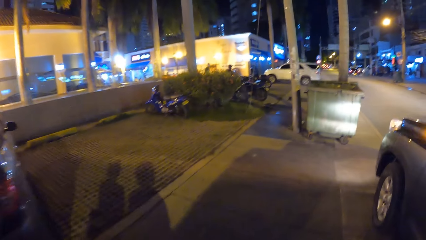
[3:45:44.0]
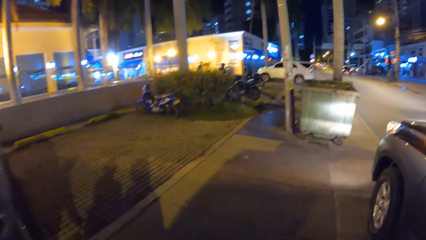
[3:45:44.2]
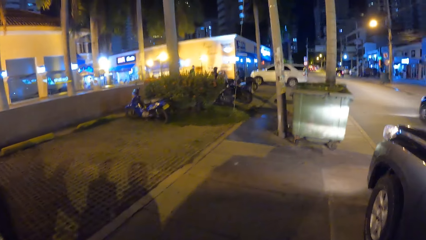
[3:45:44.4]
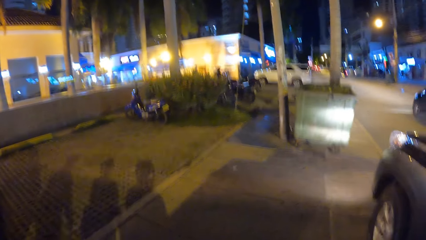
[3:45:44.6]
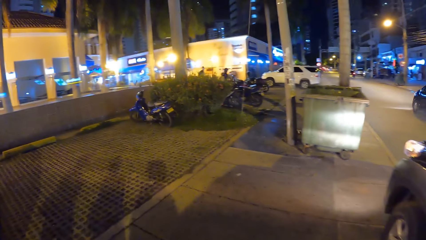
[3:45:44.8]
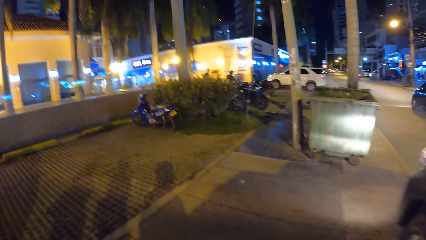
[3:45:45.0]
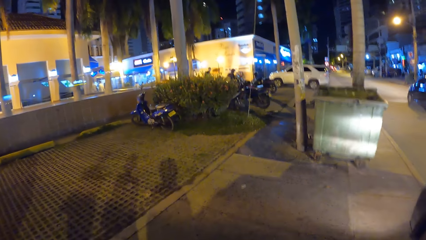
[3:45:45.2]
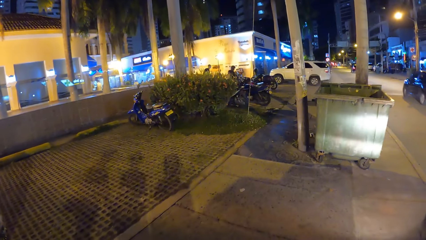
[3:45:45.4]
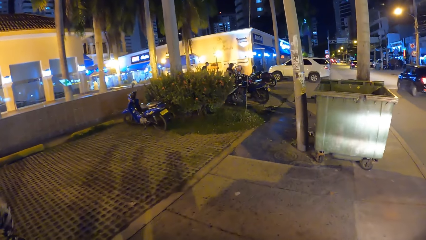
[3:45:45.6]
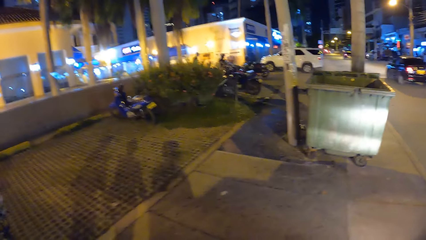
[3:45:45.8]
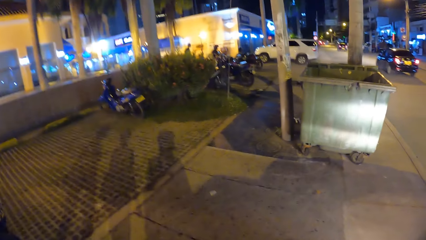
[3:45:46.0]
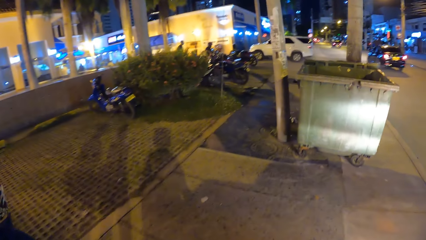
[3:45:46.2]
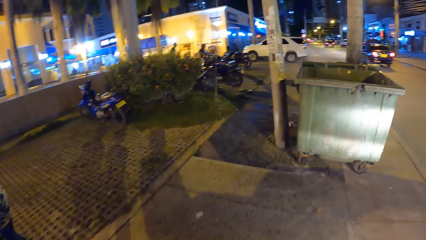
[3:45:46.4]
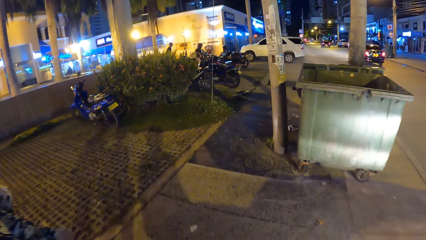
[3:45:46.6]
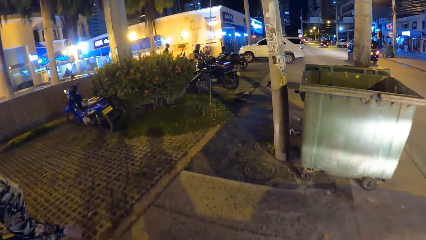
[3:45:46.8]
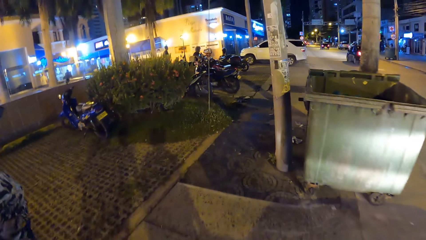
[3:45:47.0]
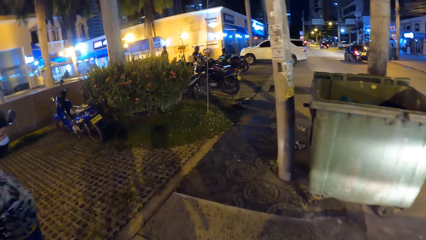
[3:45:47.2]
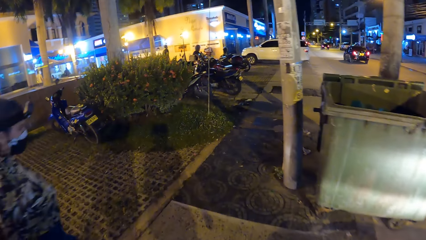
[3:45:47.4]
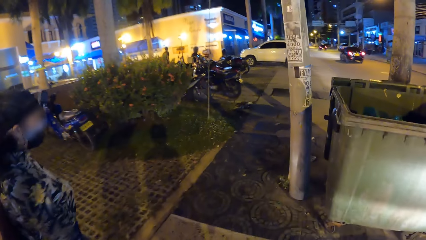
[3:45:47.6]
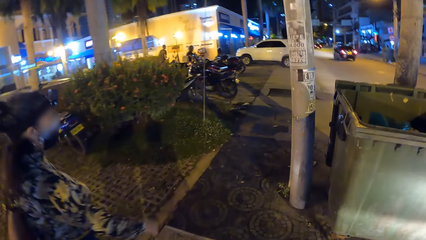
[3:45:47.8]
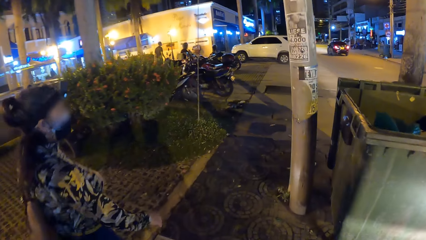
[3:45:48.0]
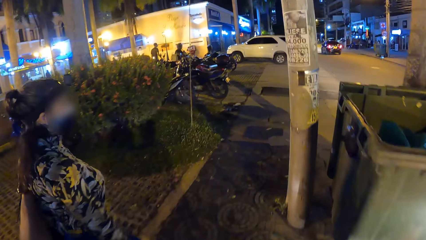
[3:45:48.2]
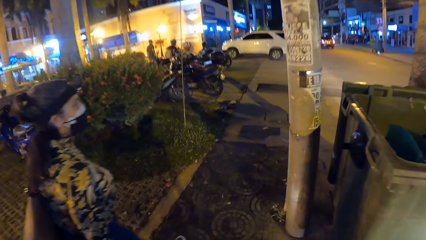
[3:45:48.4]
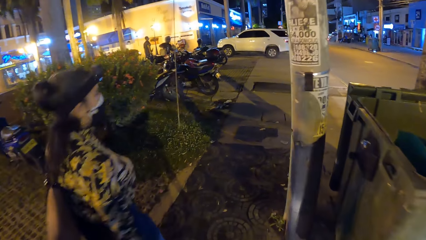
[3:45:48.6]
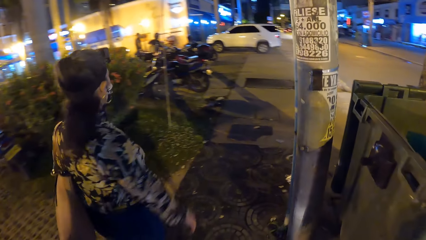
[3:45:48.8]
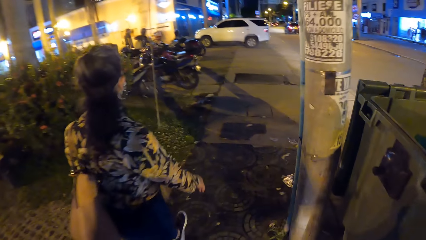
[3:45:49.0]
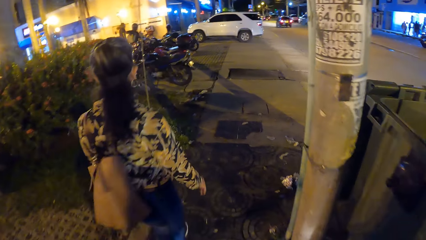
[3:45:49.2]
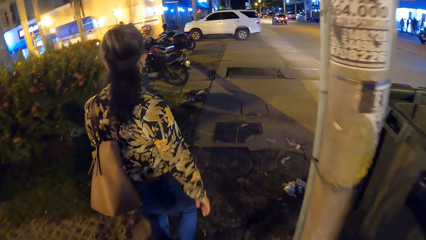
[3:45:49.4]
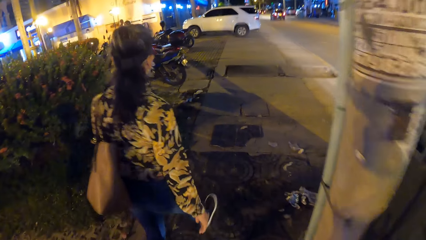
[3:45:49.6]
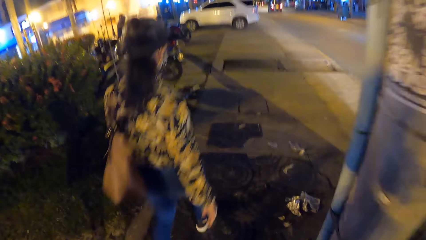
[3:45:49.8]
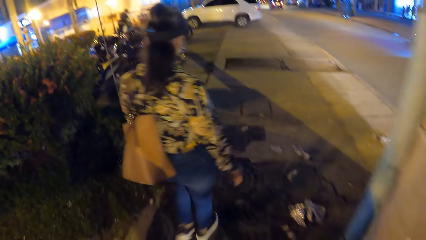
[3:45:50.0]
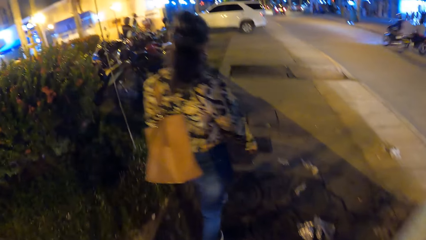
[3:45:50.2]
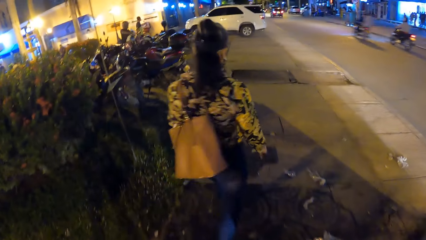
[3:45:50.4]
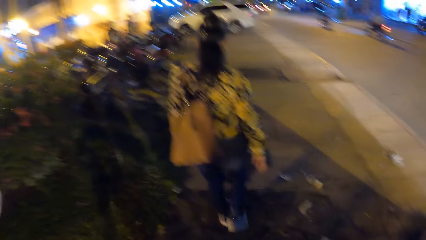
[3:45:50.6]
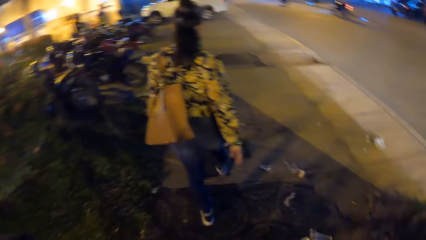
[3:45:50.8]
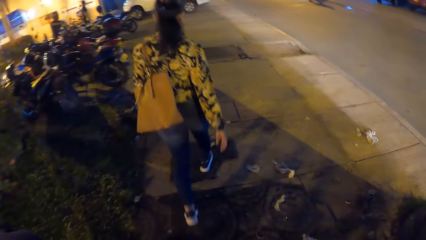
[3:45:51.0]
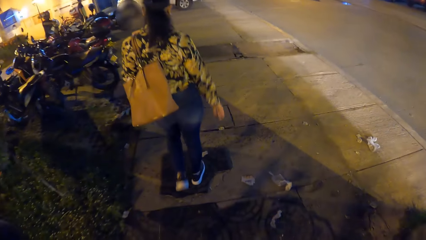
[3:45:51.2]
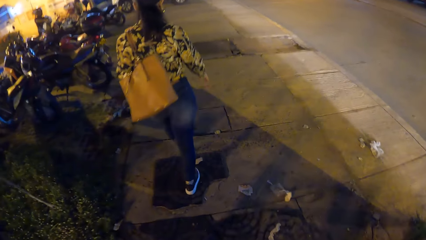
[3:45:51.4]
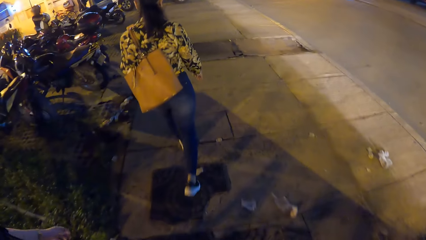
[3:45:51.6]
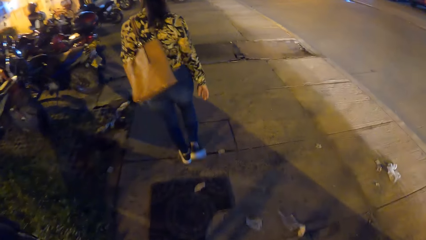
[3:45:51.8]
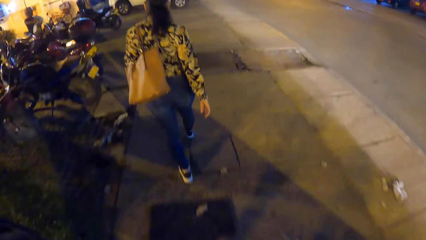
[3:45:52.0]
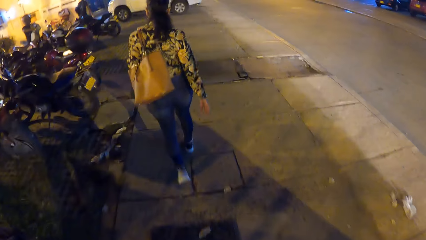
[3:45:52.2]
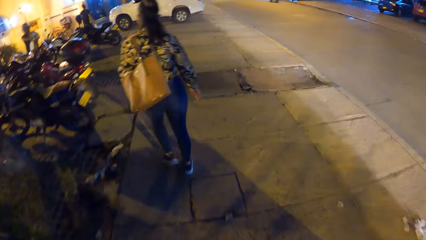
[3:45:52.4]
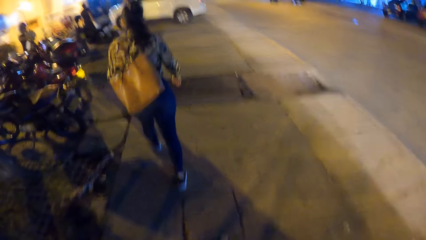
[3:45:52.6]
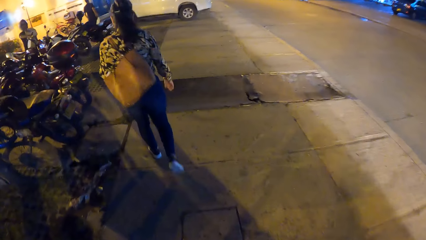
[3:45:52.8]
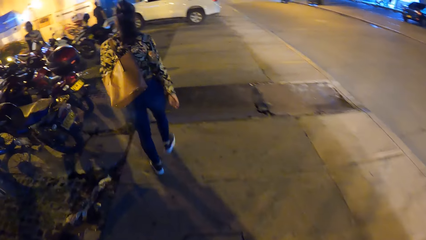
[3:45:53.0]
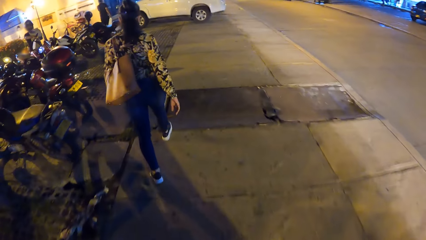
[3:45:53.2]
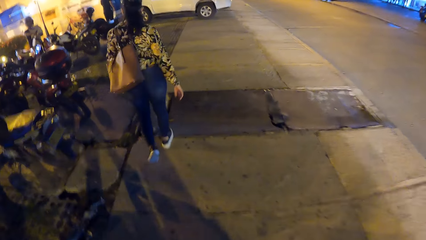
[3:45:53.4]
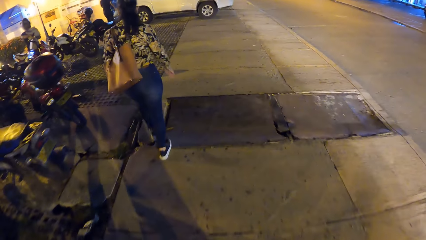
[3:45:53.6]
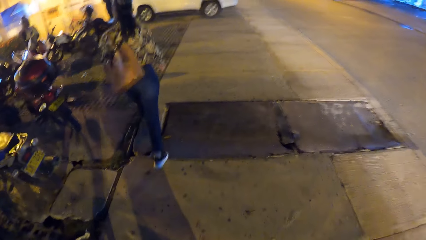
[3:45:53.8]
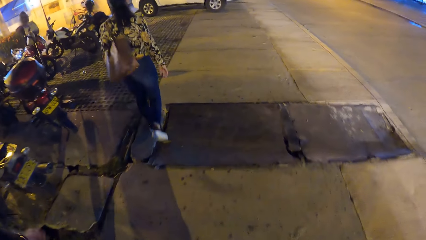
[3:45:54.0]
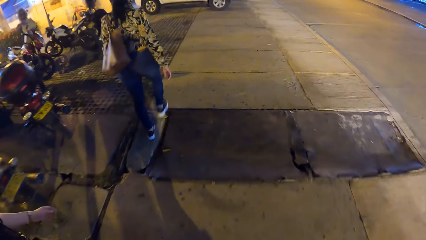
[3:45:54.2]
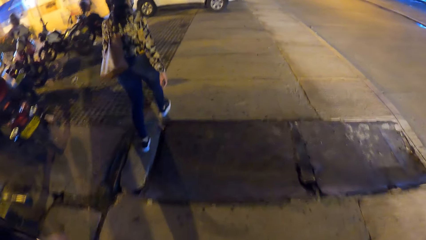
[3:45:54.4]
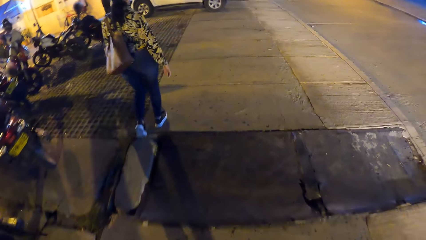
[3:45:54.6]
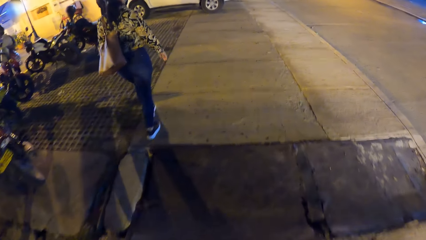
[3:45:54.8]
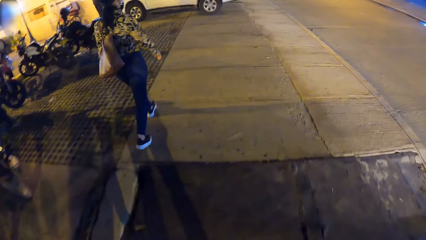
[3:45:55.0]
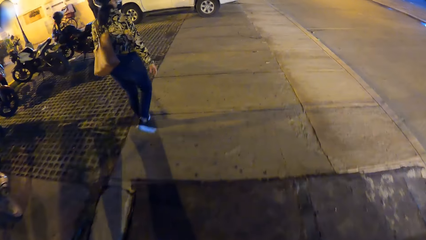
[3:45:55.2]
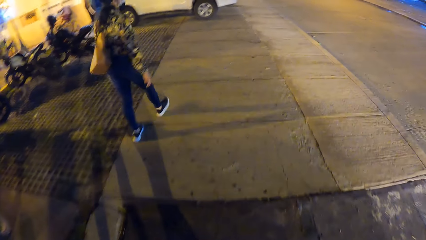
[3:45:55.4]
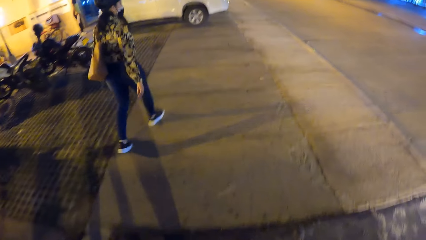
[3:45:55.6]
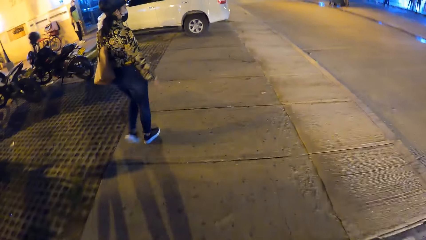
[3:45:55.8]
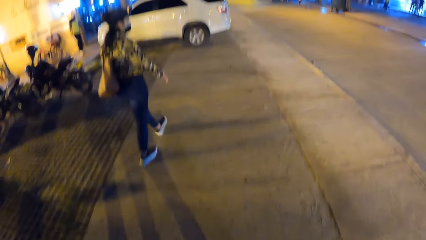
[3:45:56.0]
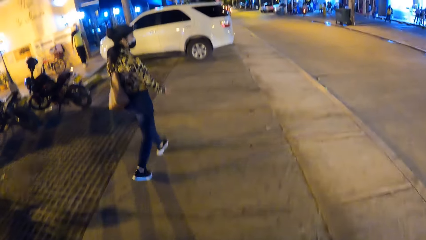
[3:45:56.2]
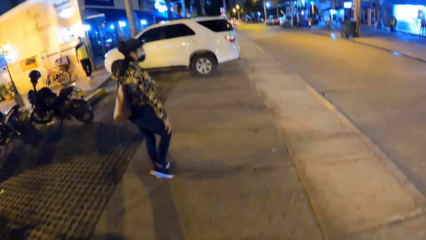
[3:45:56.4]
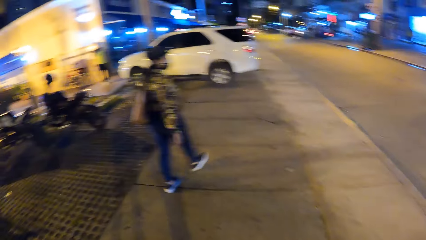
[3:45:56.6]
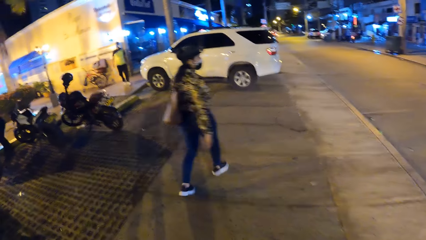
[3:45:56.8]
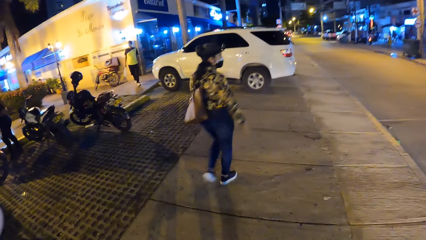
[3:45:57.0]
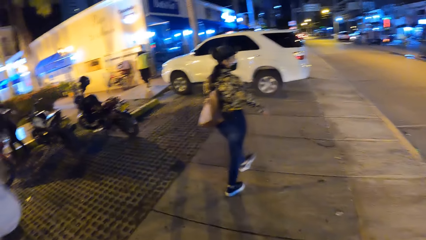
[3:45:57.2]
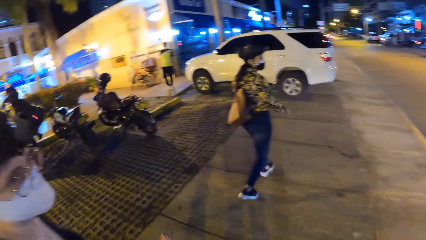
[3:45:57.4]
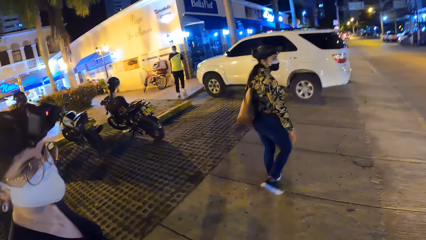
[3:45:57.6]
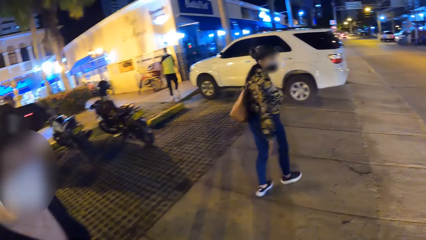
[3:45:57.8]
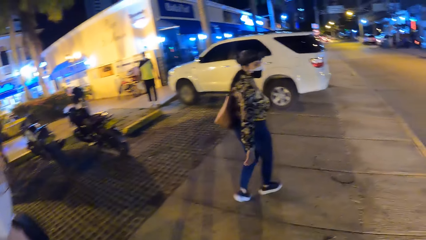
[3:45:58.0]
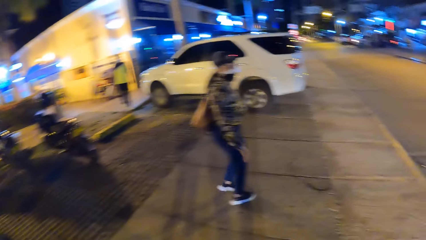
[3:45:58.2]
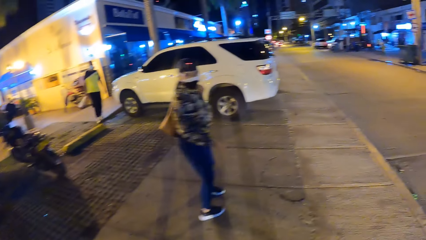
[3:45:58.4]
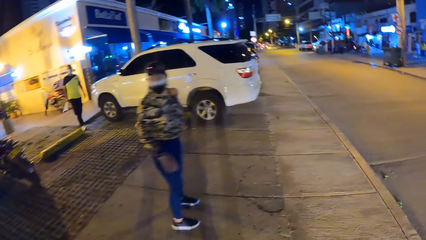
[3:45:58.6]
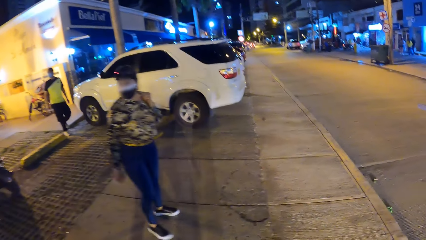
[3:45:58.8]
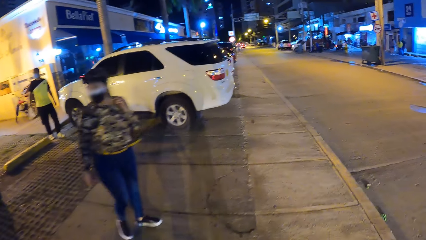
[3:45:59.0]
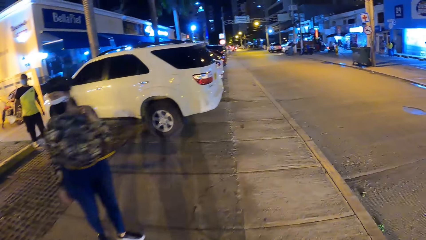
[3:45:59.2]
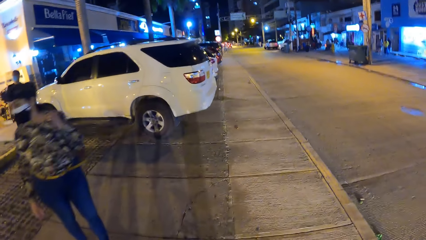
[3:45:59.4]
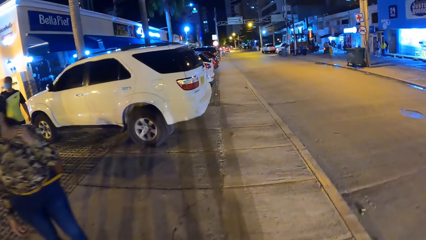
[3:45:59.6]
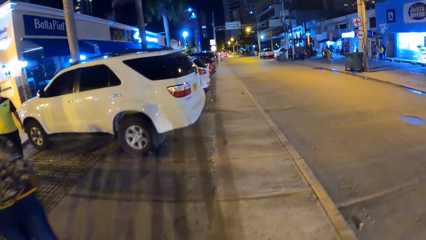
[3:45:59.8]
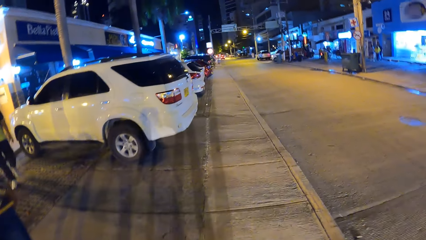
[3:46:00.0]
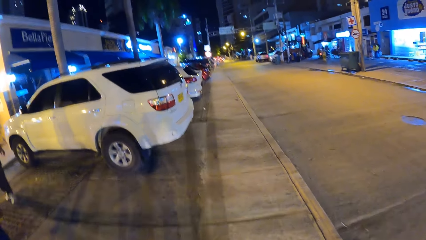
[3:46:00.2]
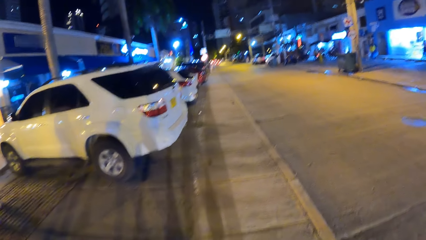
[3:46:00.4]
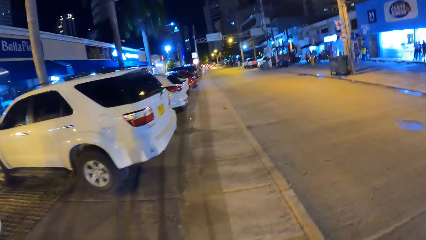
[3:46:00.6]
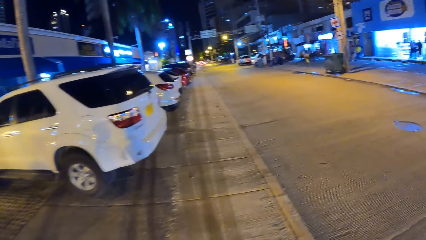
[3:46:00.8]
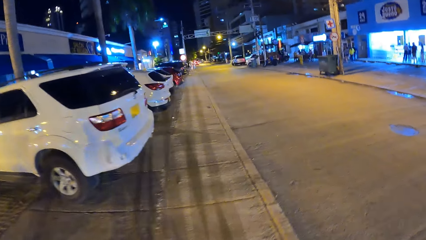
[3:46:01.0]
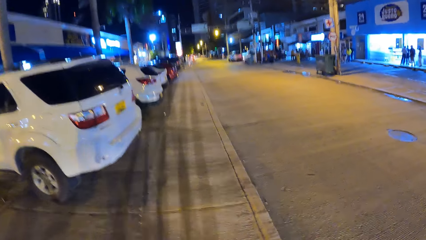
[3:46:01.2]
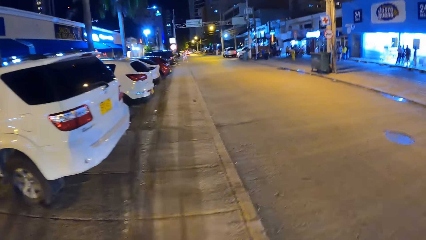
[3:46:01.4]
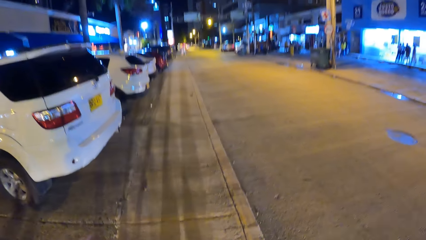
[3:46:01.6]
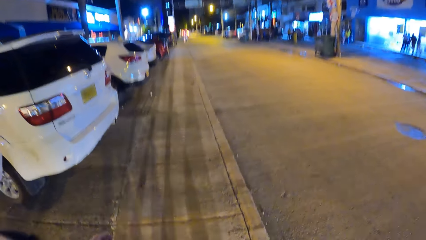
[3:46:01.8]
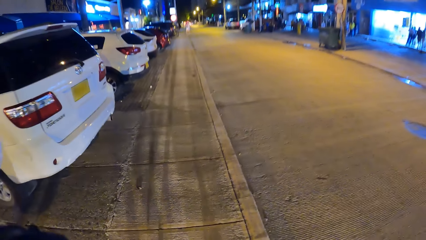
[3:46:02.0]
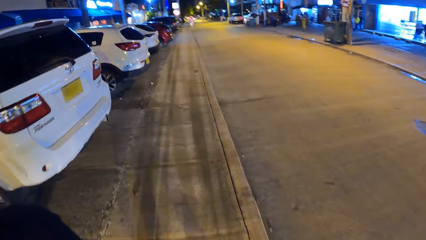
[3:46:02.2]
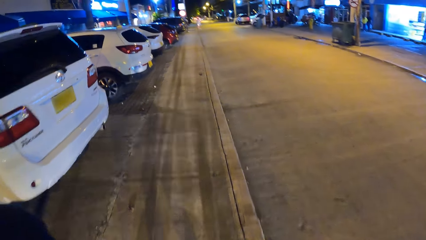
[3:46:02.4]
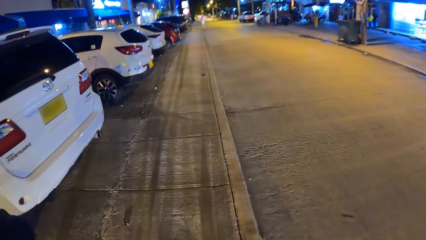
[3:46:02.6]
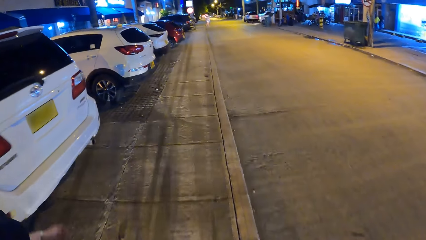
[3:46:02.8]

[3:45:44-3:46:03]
The camera wearer looks at a parked motorbike. They look at a dustbin. They look at a woman. A motorcycle drives past the camera wearer. It happens again. The woman walks on a pavement. The camera wearer walks past some motorcycles. They walk on a pavement. They converse with another woman. The first woman looks at the other woman. The camera wearer walks on a pavement. They walk past some cars.
